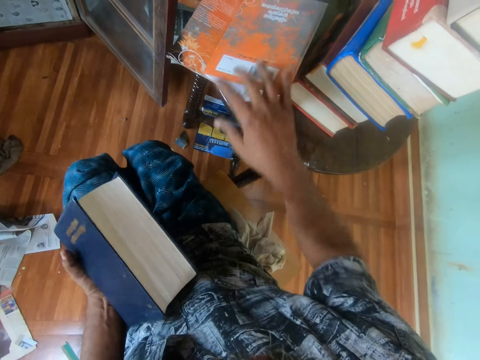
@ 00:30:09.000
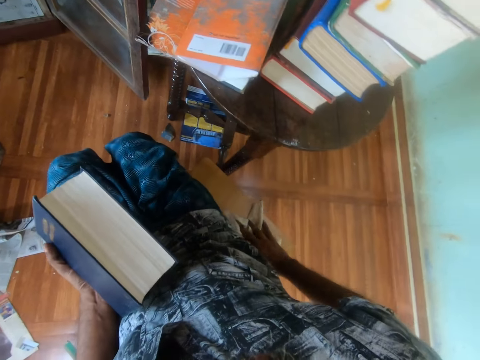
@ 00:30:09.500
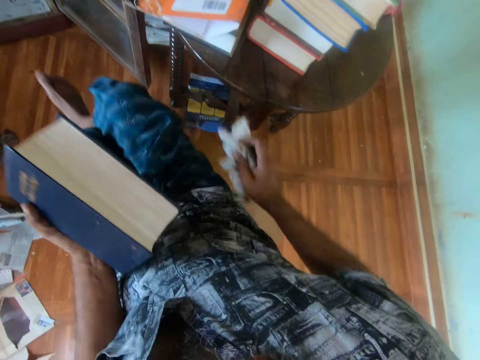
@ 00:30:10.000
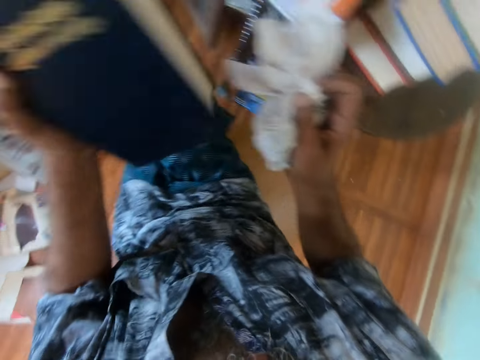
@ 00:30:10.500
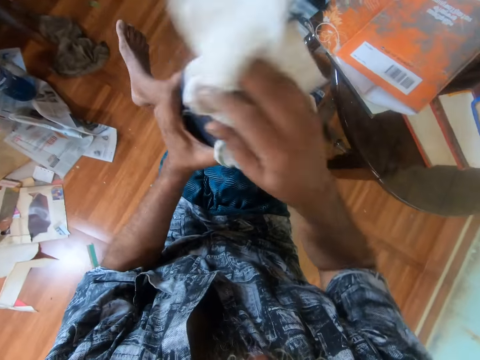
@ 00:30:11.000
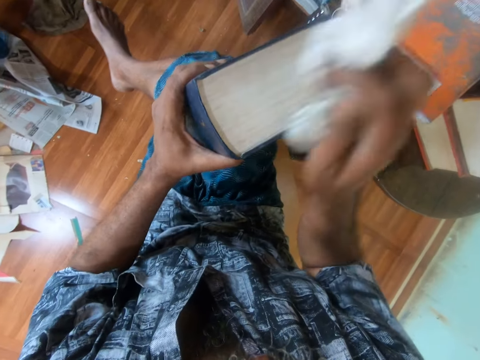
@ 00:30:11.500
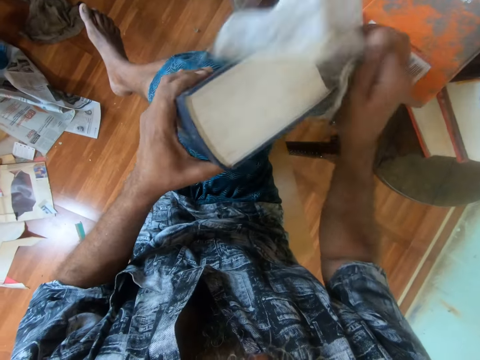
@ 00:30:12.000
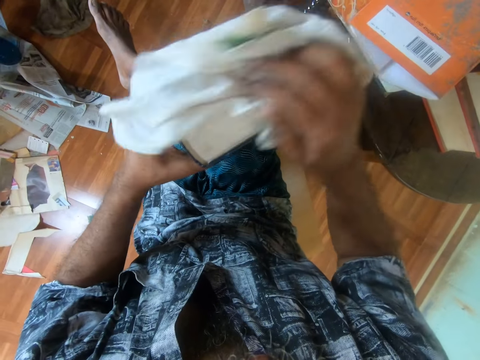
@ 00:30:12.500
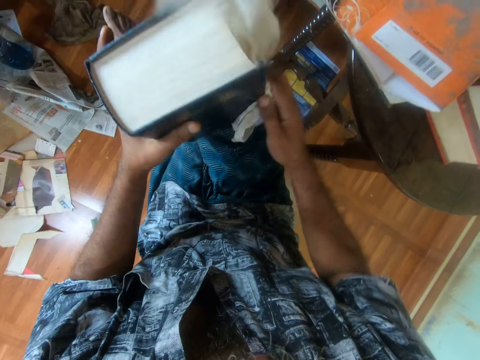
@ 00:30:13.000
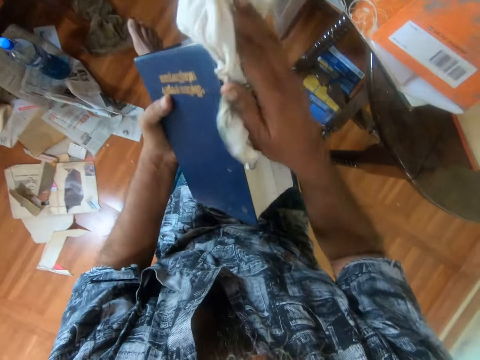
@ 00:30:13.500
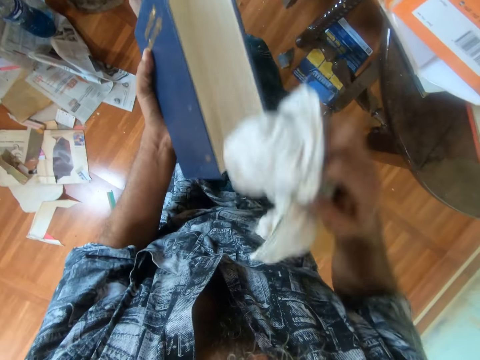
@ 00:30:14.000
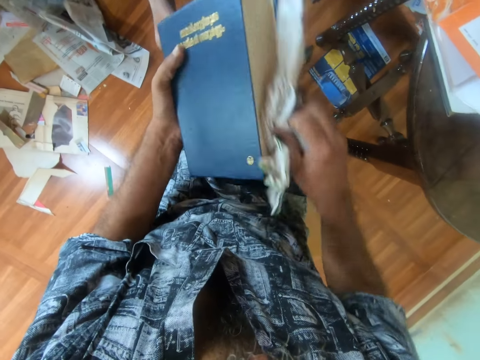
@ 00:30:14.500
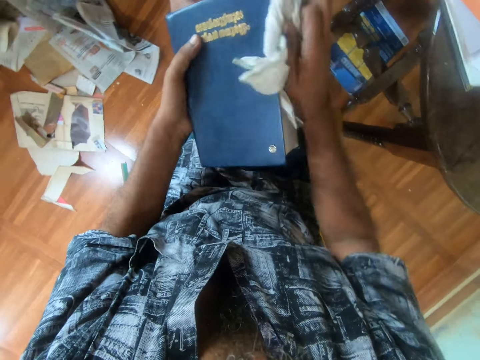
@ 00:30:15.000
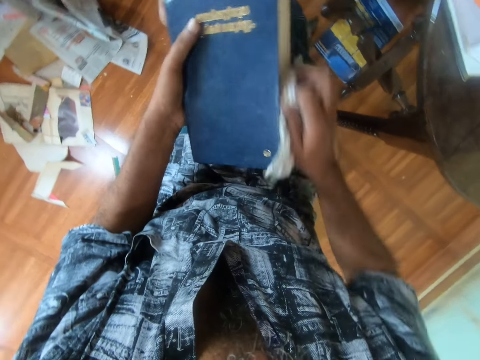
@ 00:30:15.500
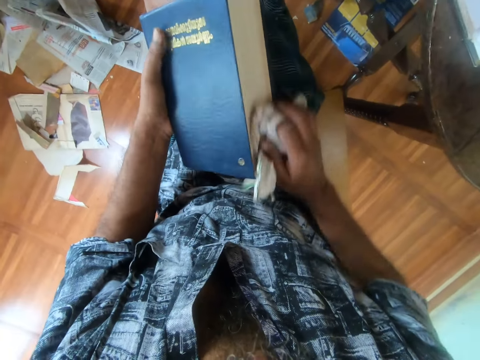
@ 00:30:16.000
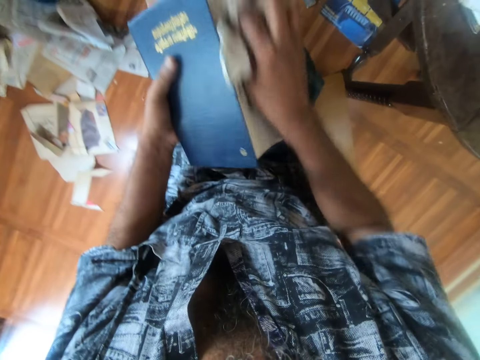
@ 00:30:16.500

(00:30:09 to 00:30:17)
The camera wearer picks up a piece of cloth. They wipe on the book.

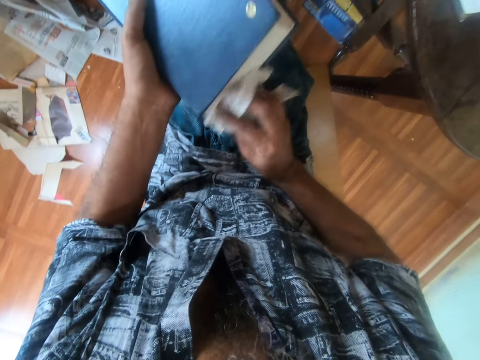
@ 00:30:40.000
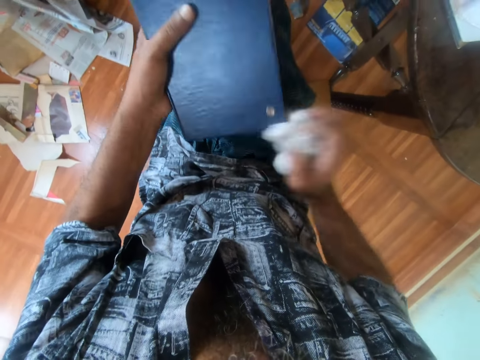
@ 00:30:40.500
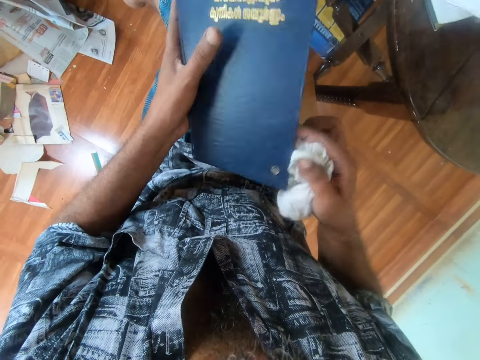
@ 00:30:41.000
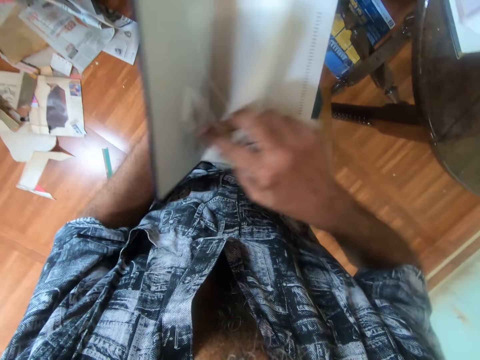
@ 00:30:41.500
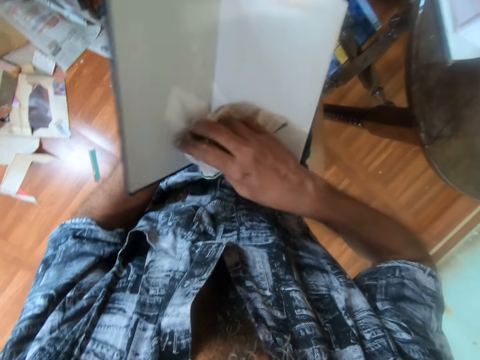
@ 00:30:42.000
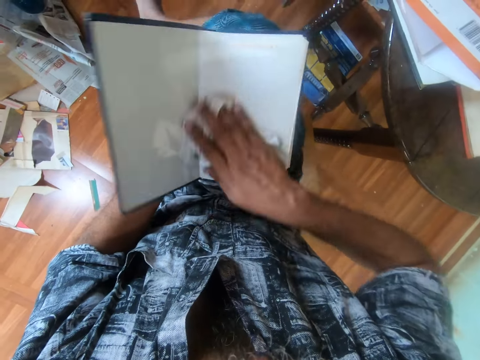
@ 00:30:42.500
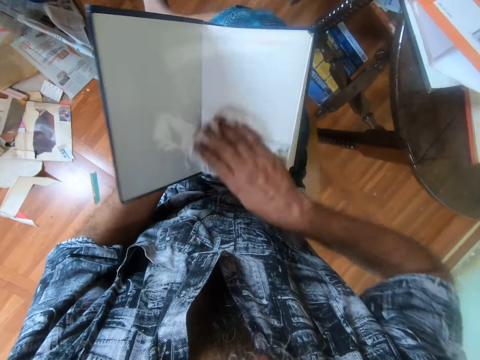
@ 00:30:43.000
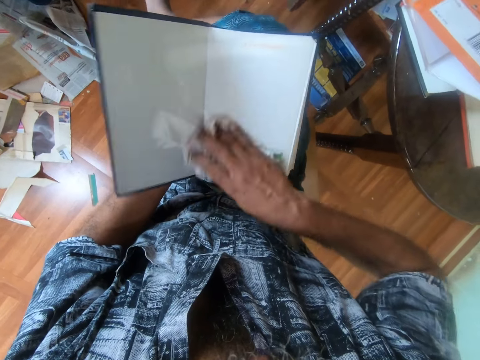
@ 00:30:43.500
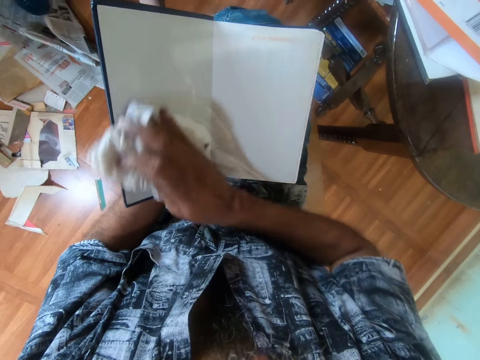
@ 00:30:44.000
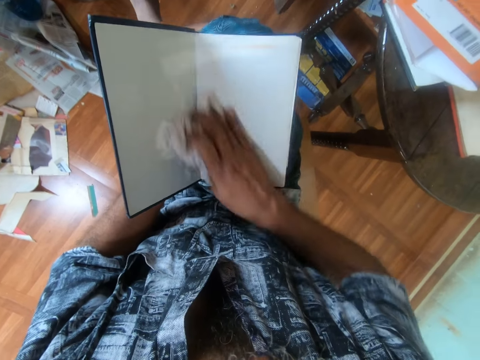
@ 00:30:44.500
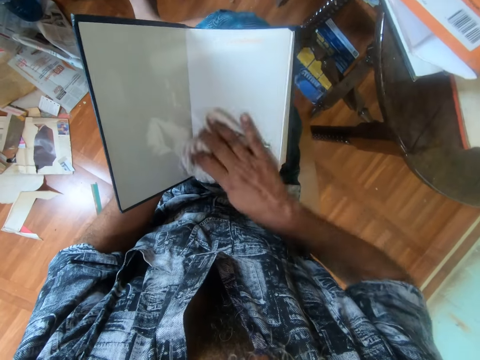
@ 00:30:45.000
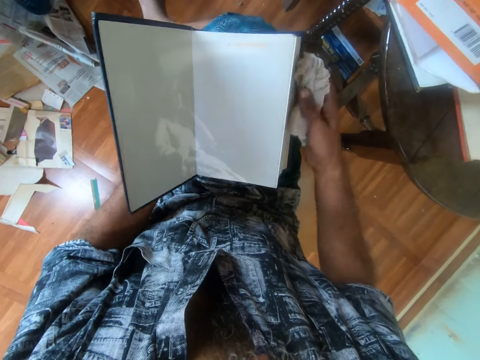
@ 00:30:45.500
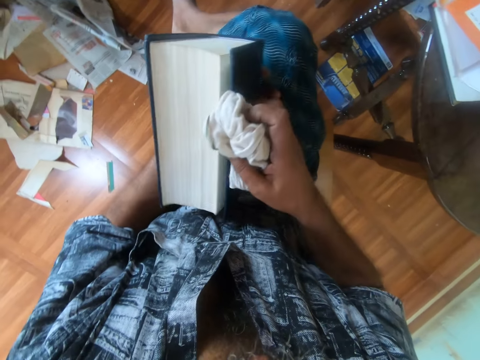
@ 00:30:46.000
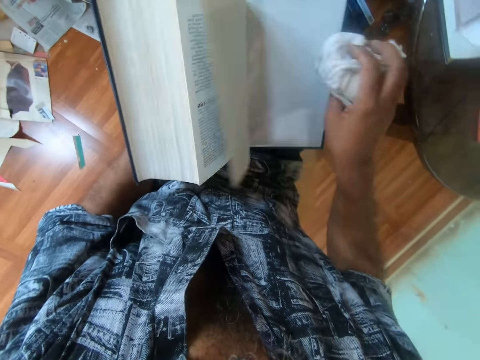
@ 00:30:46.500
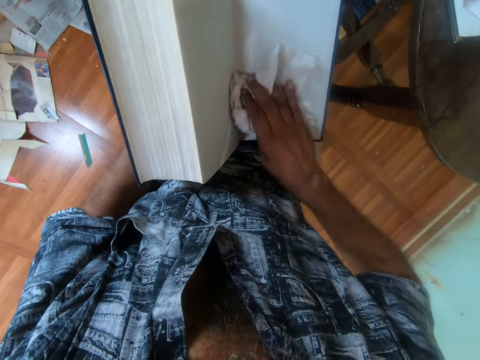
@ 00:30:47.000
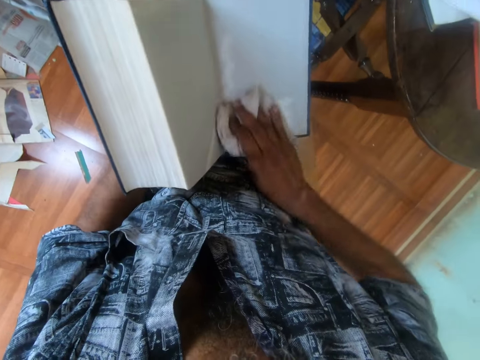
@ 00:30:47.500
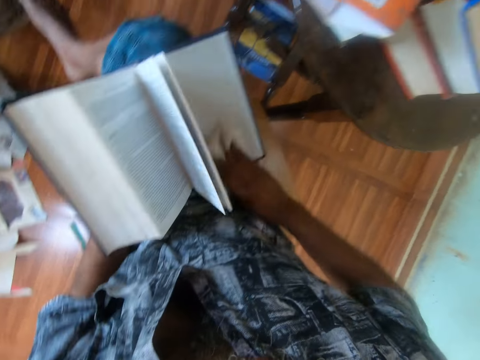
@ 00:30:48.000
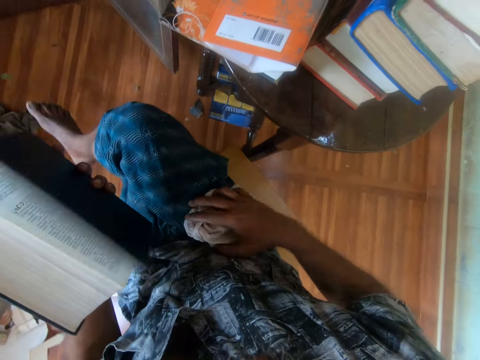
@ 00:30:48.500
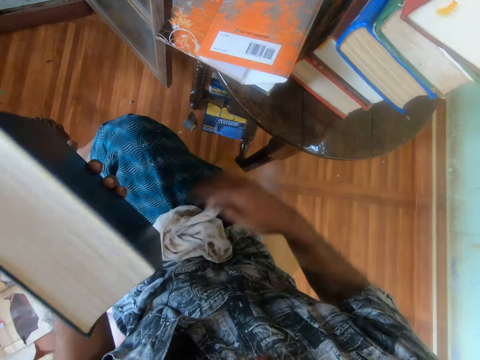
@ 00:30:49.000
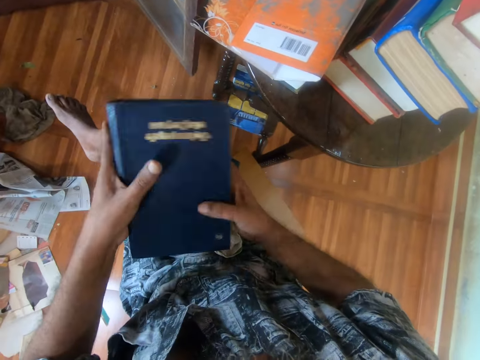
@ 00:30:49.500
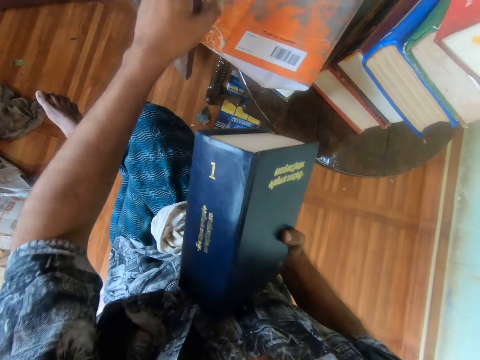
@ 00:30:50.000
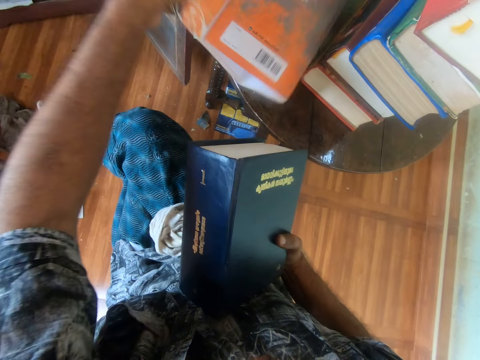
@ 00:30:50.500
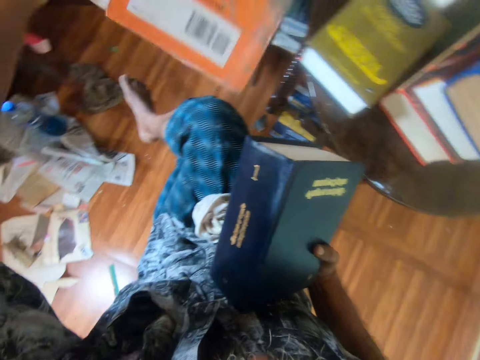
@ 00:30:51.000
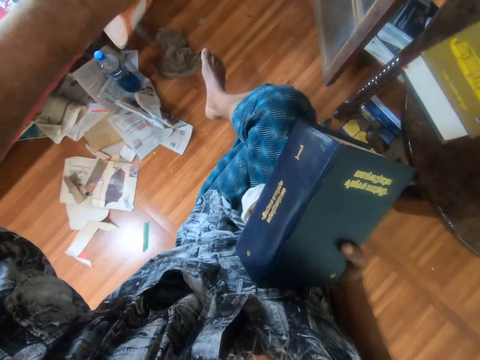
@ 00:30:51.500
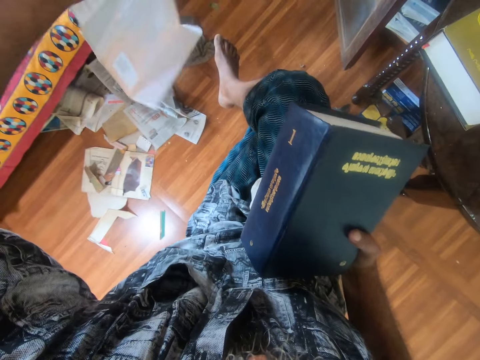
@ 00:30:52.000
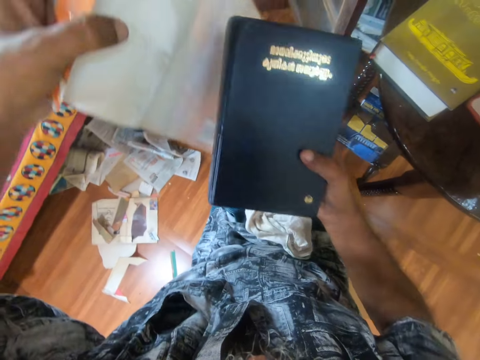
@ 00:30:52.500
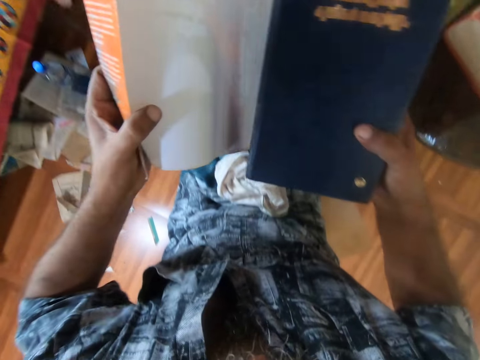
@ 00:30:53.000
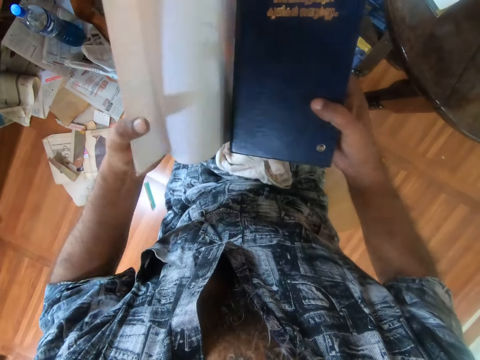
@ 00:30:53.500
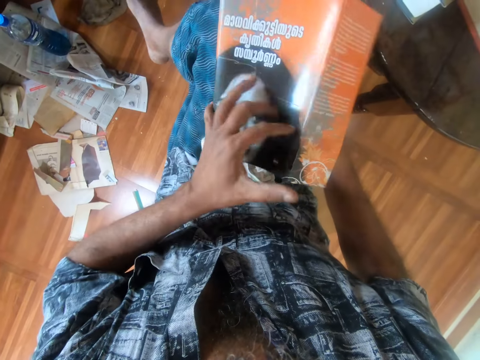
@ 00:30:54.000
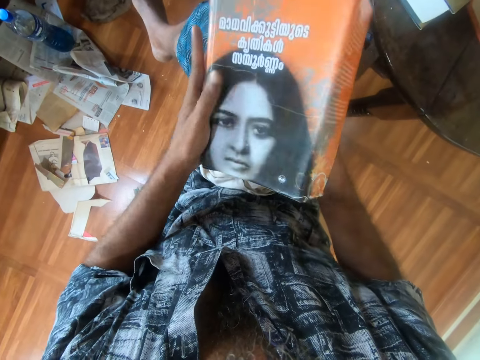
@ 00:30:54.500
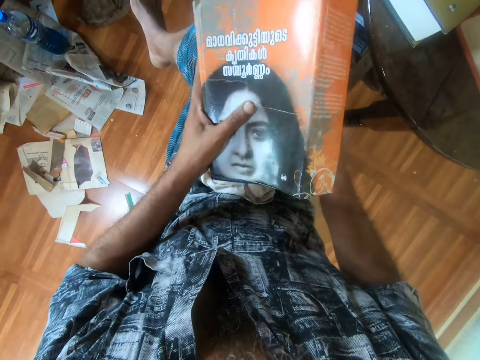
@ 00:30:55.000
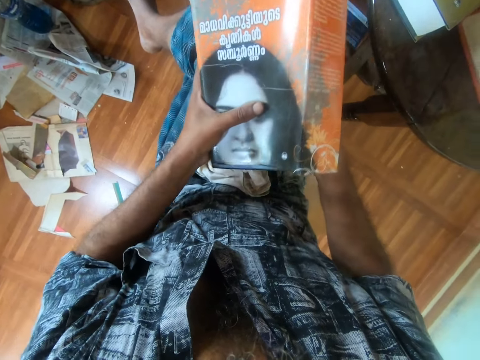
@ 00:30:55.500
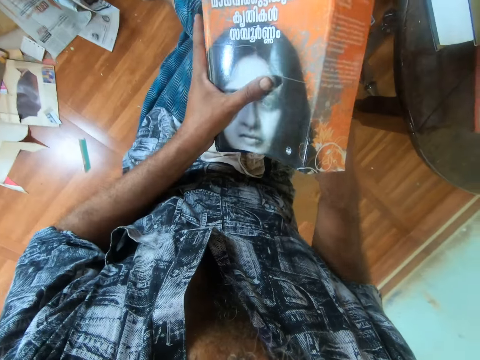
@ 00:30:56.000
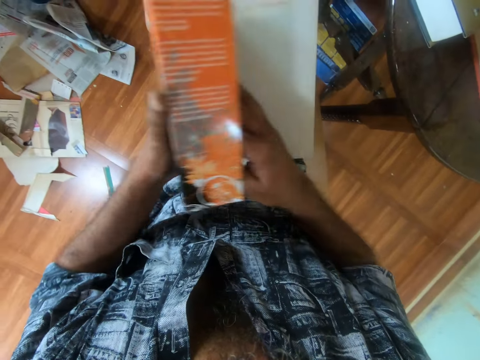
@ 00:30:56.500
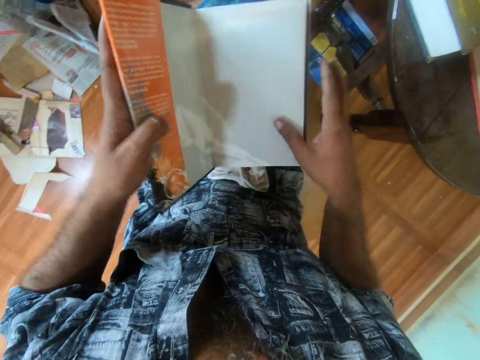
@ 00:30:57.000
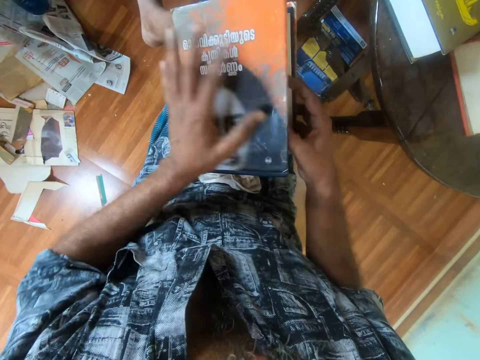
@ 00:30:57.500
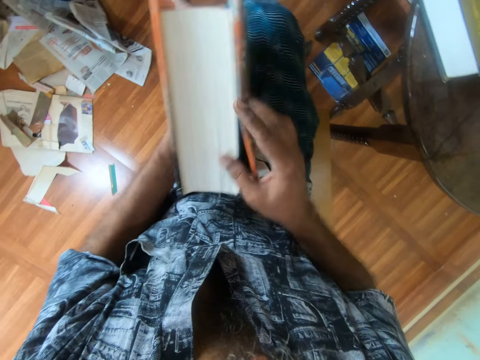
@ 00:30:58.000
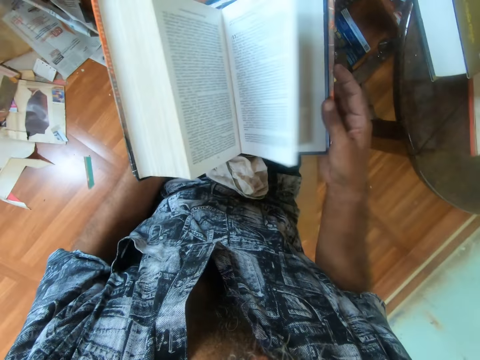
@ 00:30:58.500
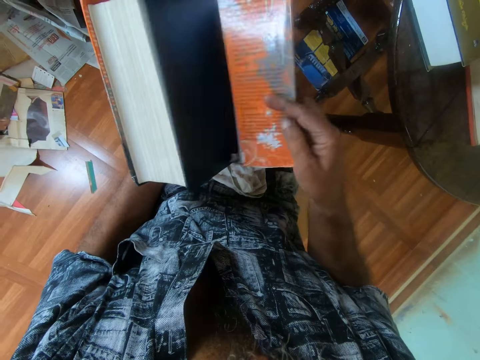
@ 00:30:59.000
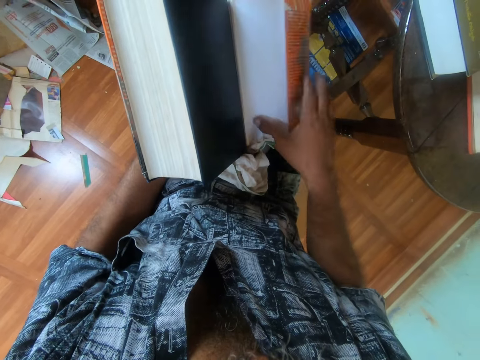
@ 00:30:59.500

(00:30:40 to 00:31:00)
The camera wearer opens the book. They wipe on the book. They close the book. They open the book. They wipe on the book. They close the book. They drop a piece of cloth. They hold the book. They pick up the book cover. They unfold the book cover. They cover the book. They place the book on the cover. They close the cover. They open the cover. They fold the cover on the book. They close the book. They open the book.
